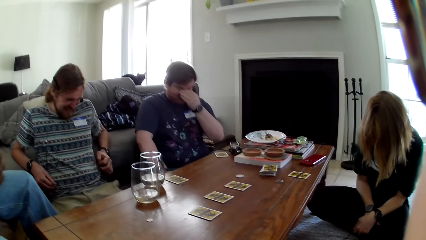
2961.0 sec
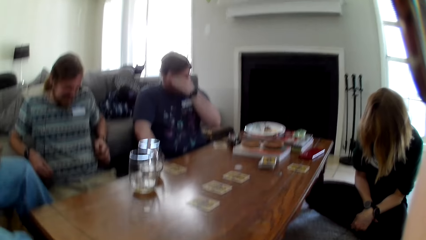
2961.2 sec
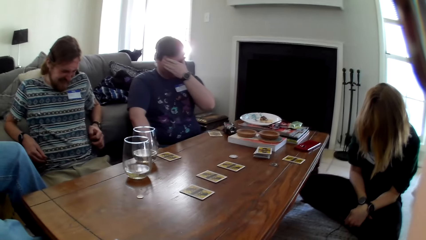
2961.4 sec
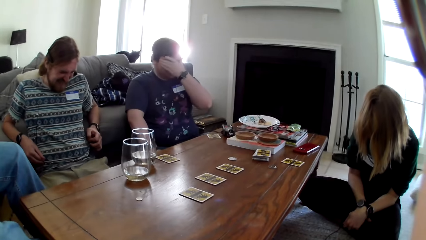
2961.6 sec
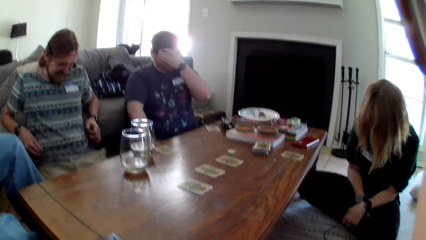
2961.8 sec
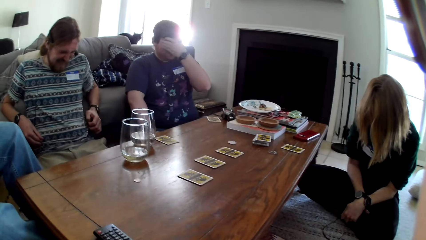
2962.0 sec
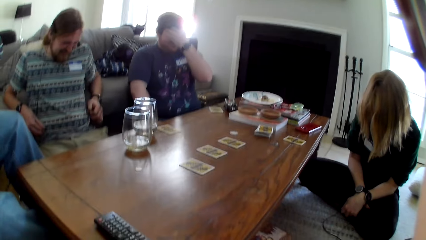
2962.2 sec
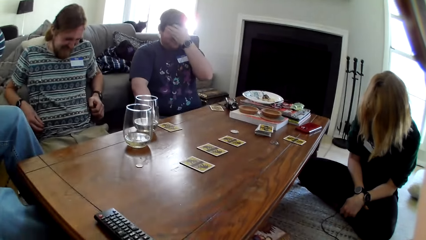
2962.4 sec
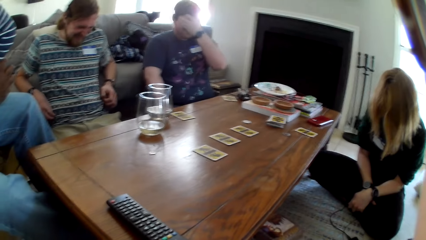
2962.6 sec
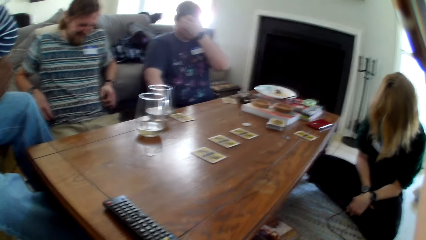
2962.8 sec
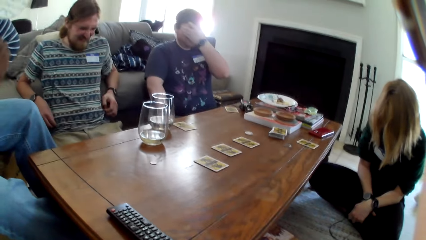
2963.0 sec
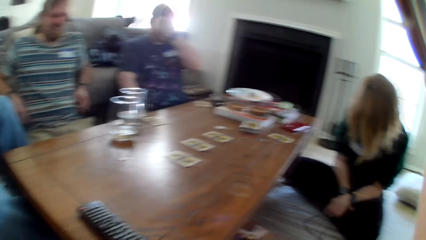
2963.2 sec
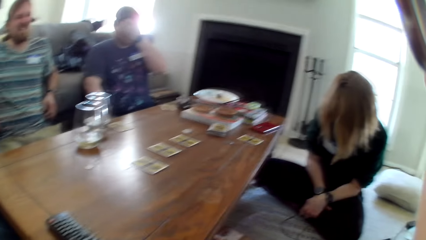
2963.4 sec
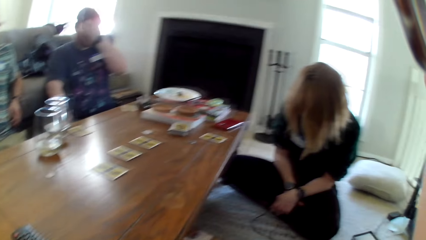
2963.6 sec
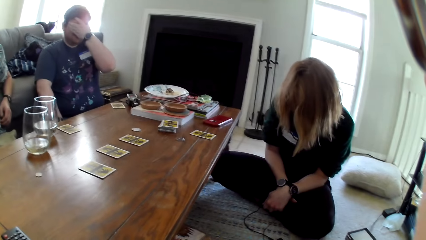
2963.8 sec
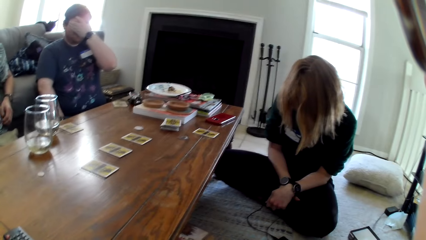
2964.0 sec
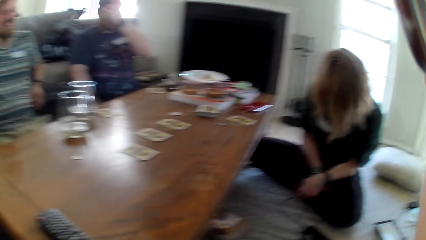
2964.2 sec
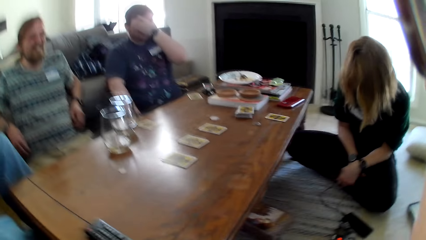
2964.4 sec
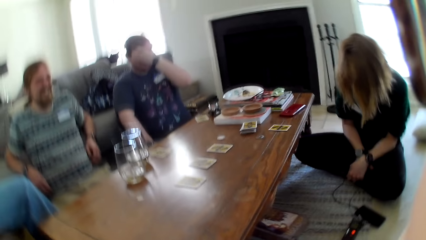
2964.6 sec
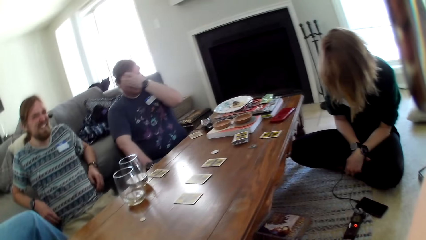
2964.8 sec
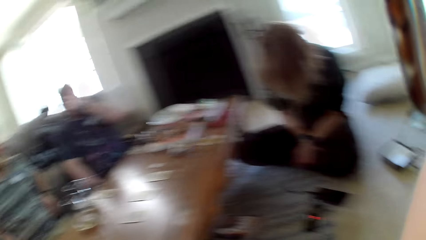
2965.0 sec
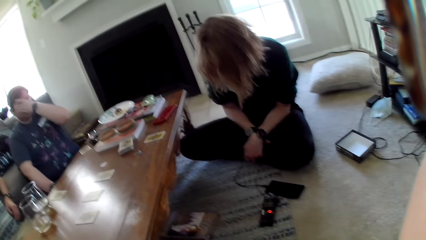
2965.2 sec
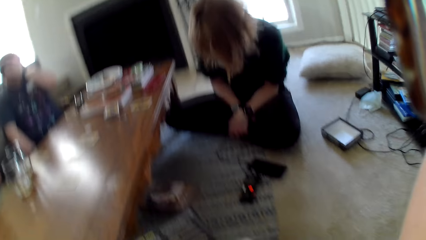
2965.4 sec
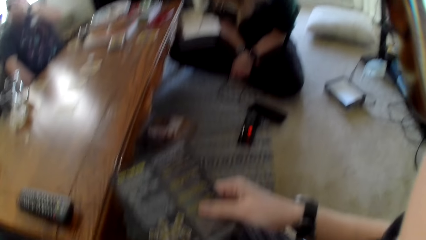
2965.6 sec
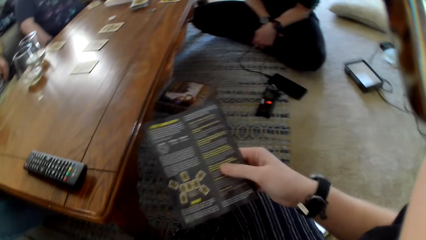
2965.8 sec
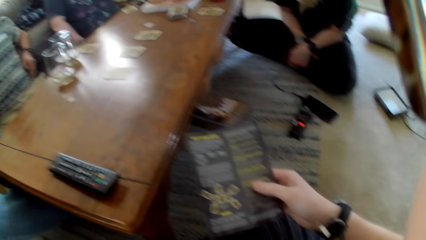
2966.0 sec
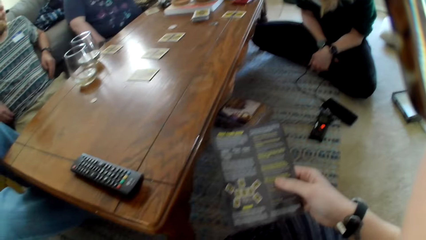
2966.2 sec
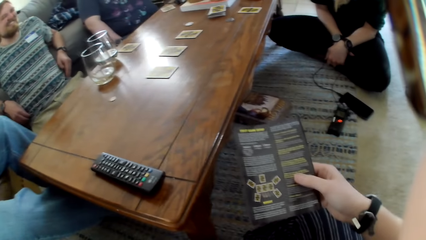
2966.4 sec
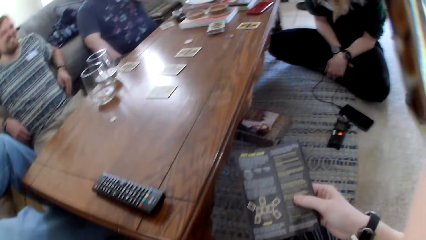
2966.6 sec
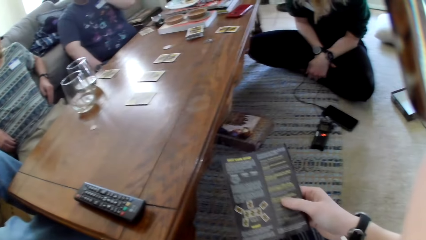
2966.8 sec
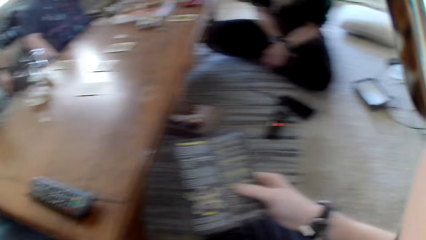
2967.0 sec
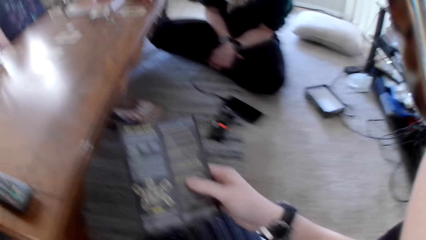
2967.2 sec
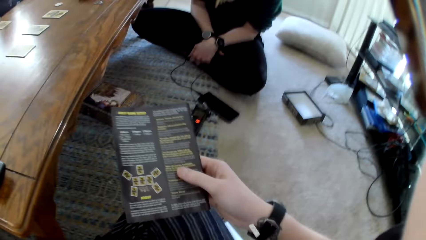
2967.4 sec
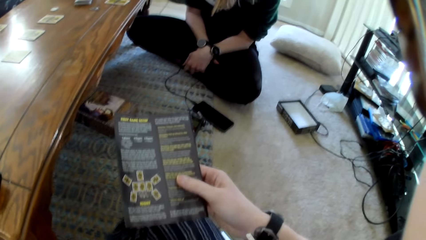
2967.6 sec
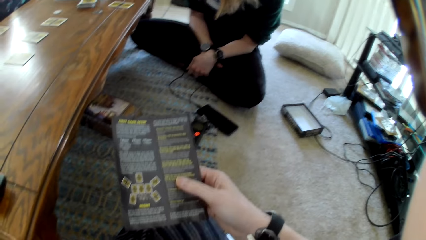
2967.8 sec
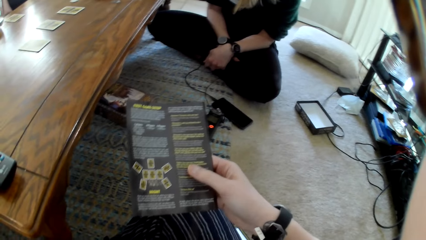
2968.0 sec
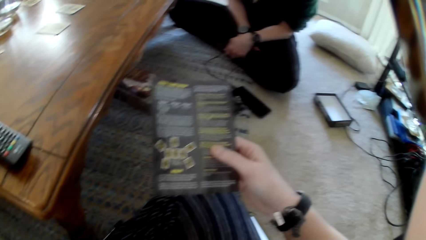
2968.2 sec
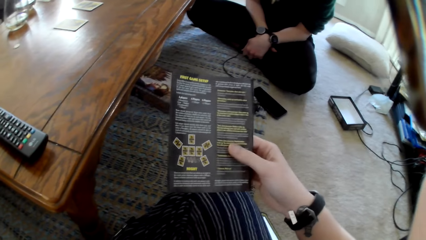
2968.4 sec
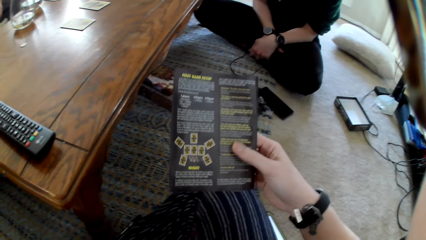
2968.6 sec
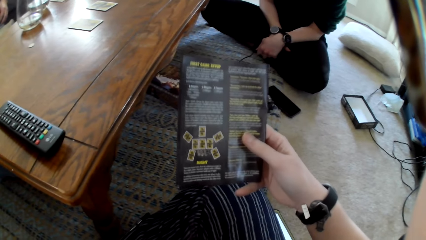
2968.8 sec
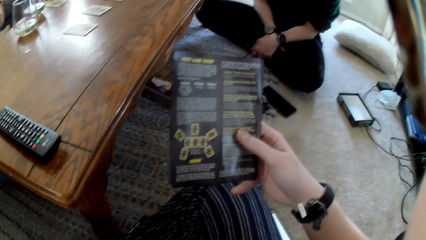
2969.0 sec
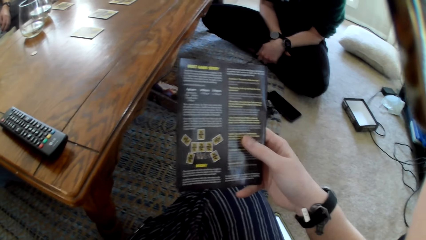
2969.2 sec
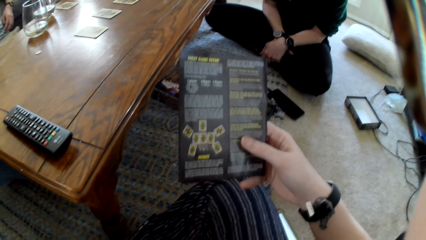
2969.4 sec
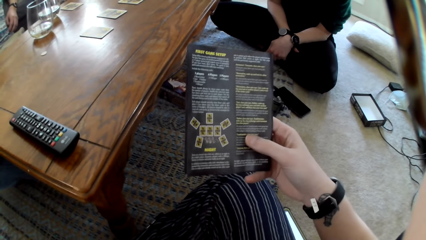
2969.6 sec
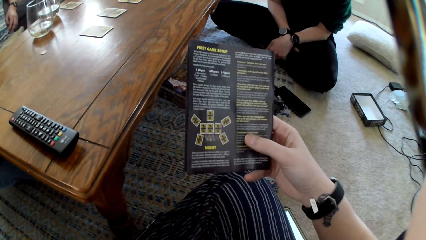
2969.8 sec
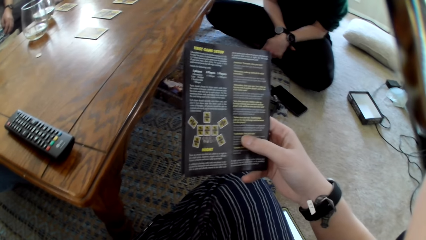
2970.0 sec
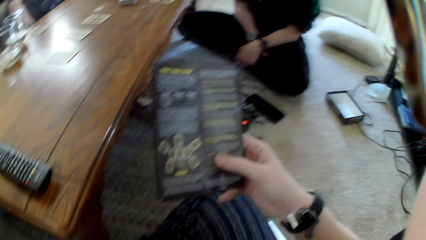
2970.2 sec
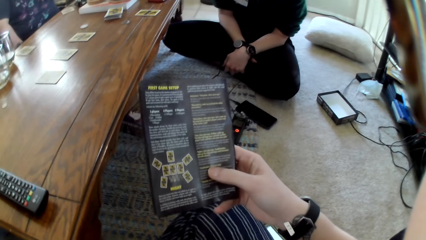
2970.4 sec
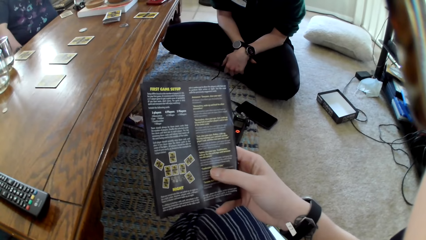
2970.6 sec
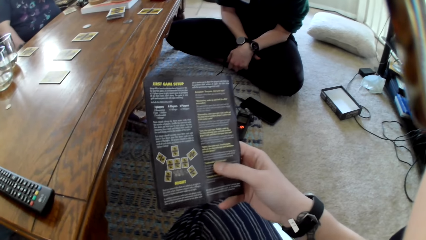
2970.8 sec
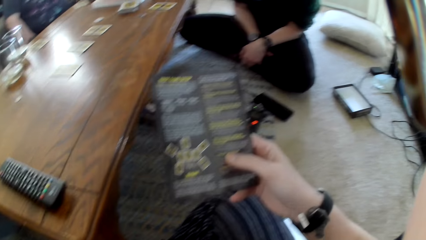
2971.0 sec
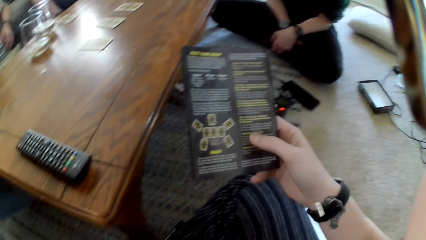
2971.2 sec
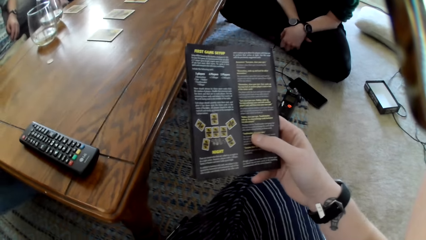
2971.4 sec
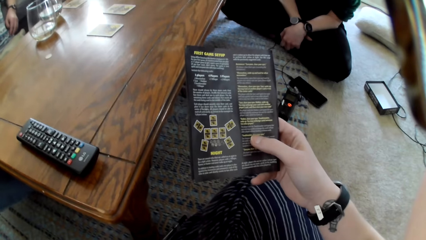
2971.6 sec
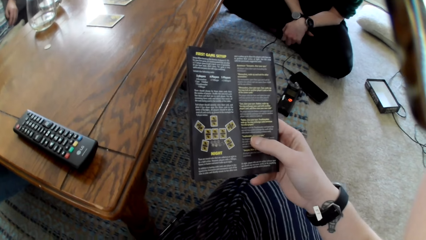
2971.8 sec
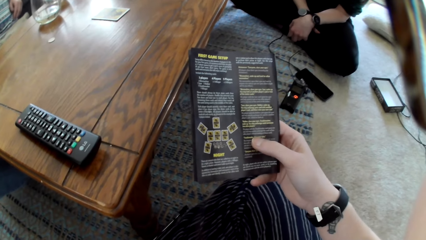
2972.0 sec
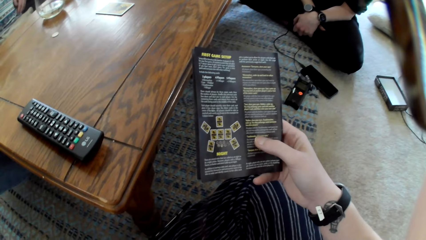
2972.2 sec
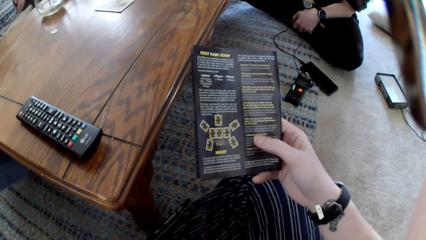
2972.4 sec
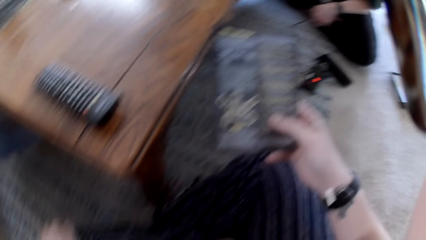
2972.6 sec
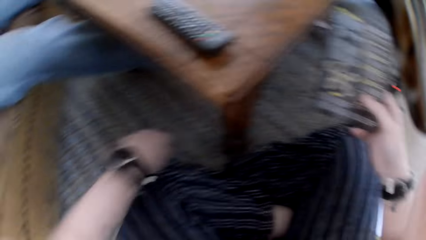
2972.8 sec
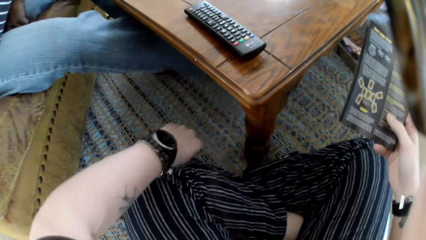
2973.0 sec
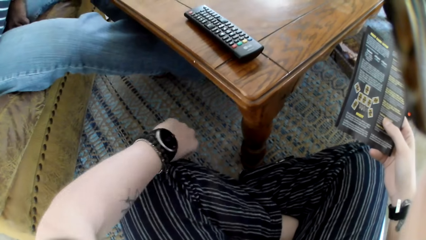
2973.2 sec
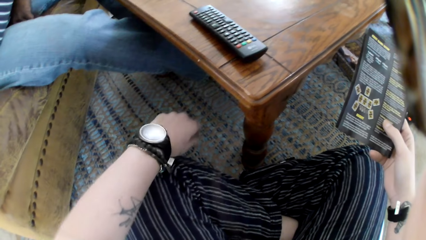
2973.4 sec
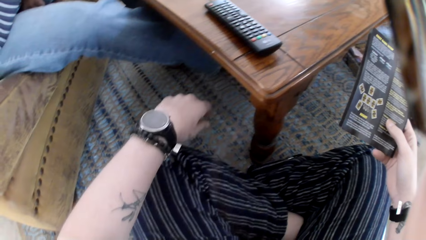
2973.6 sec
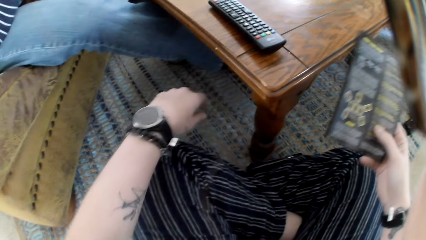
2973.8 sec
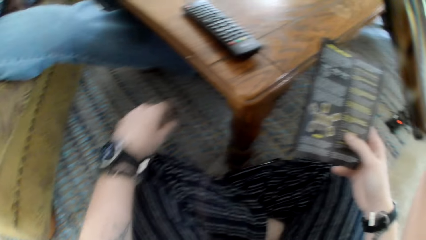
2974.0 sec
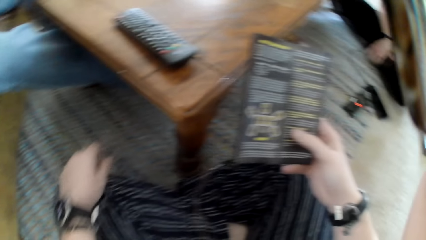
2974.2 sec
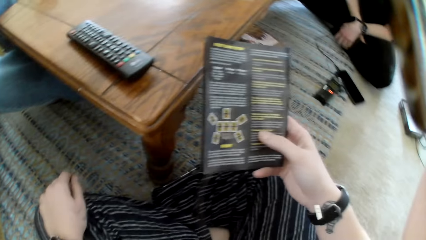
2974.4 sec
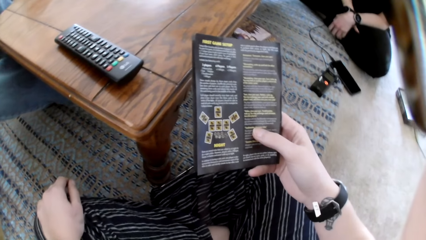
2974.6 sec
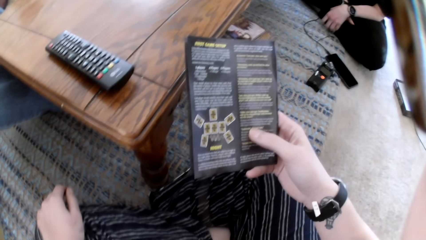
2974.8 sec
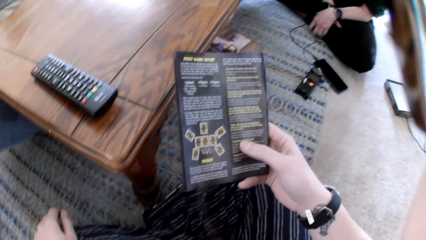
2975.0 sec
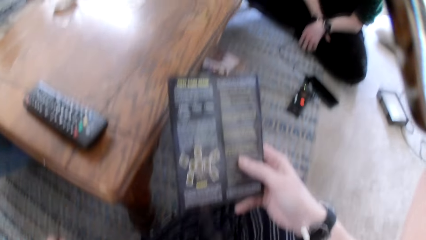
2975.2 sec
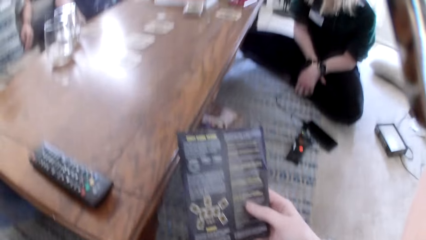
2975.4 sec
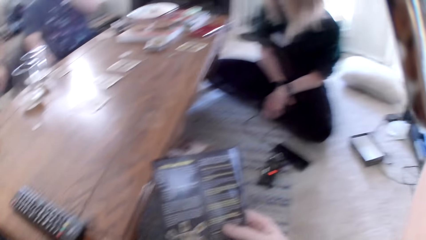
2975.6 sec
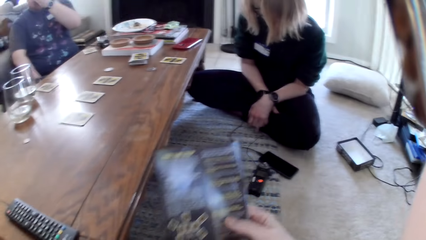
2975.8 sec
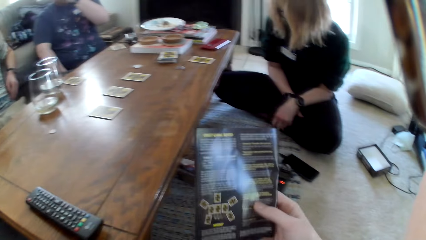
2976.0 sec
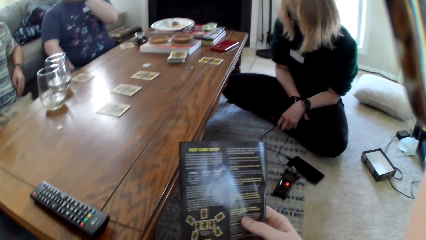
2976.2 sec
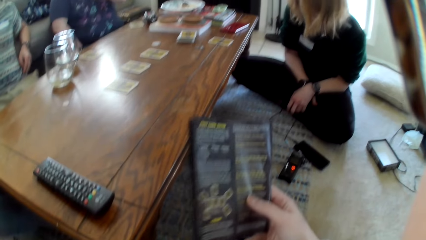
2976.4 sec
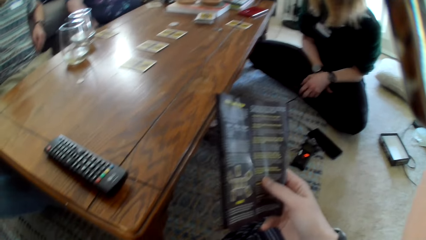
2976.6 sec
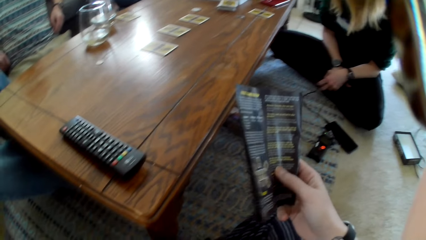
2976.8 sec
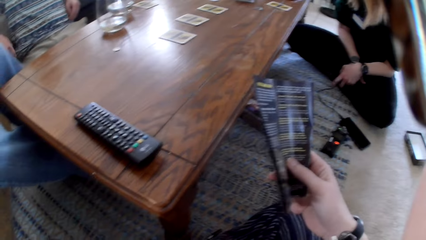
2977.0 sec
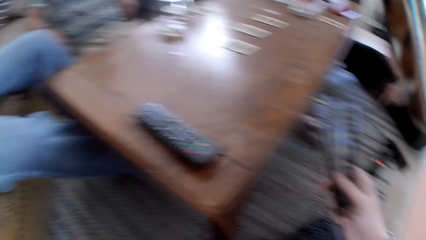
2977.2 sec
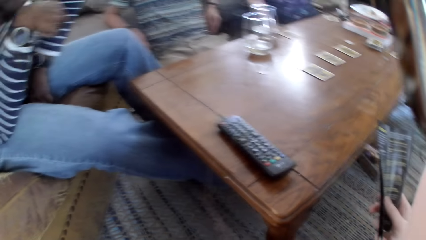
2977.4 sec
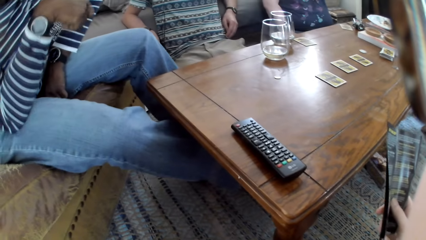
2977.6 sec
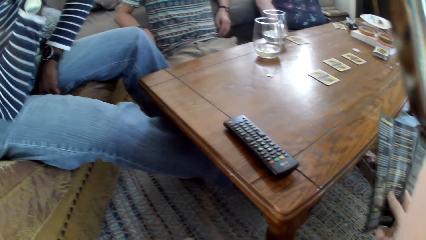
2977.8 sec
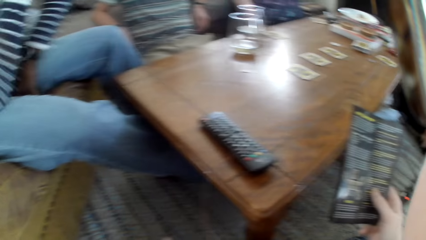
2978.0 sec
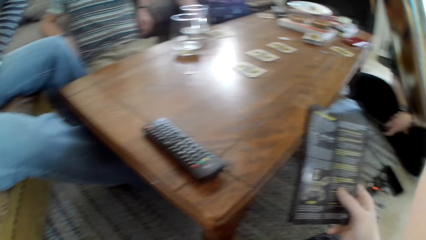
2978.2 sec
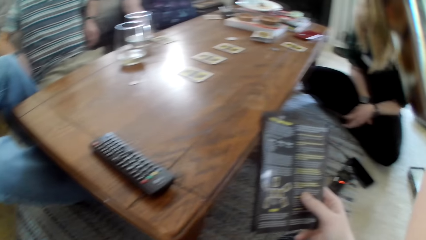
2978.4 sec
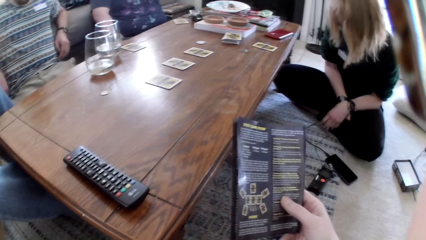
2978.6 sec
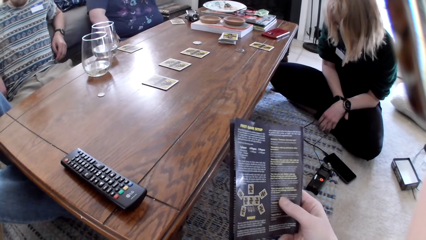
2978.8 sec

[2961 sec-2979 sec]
The camera wearer holds the book. He reads a paper. He turns his hand.
